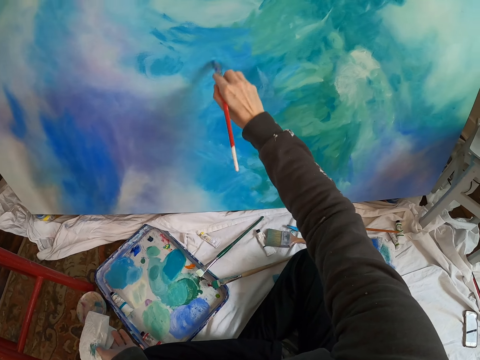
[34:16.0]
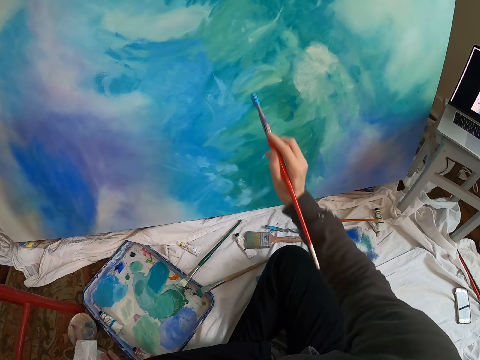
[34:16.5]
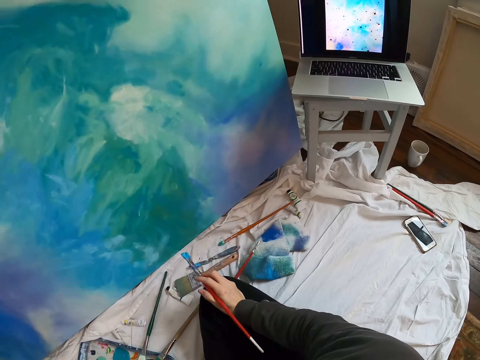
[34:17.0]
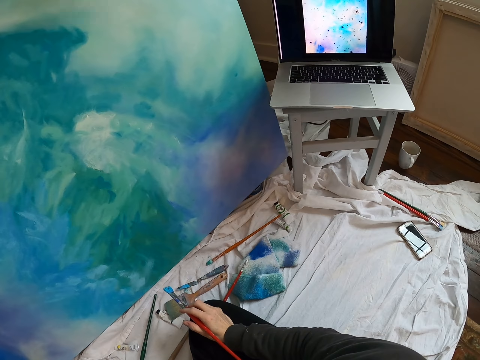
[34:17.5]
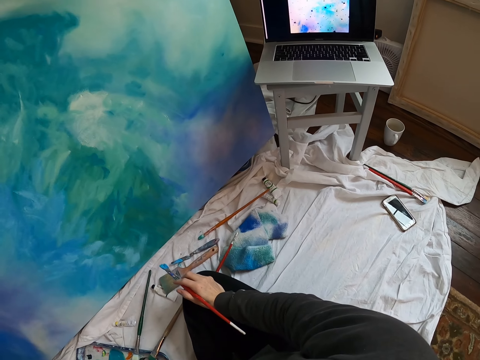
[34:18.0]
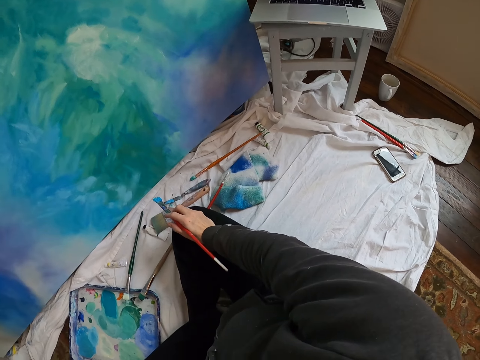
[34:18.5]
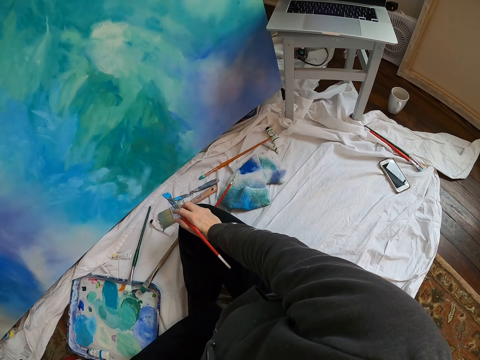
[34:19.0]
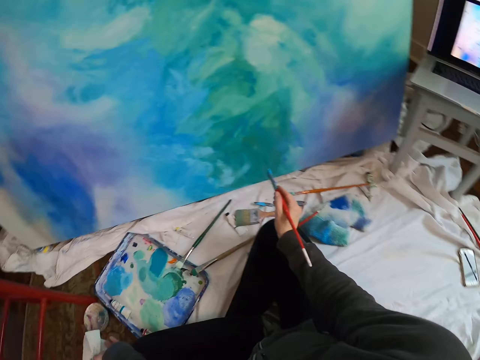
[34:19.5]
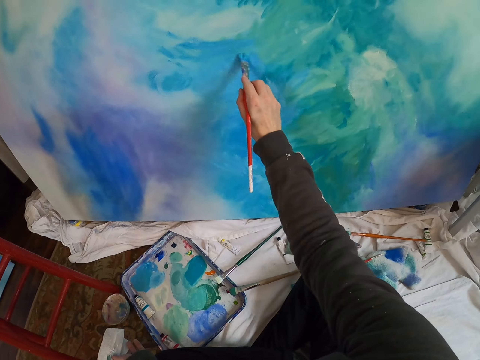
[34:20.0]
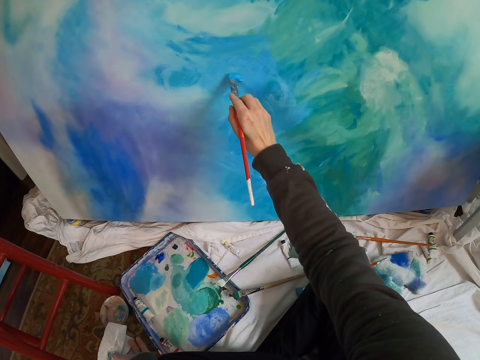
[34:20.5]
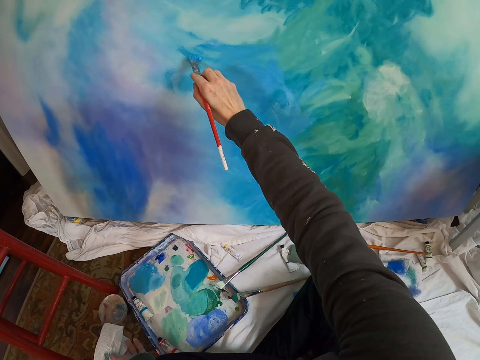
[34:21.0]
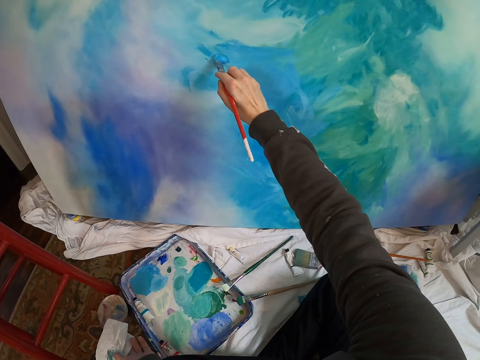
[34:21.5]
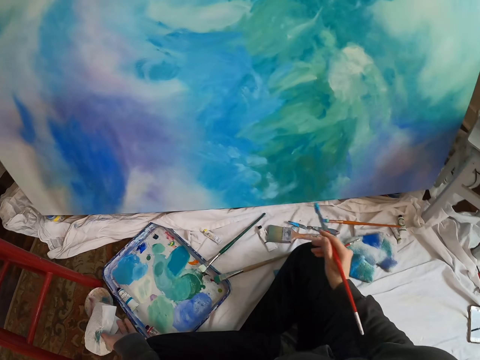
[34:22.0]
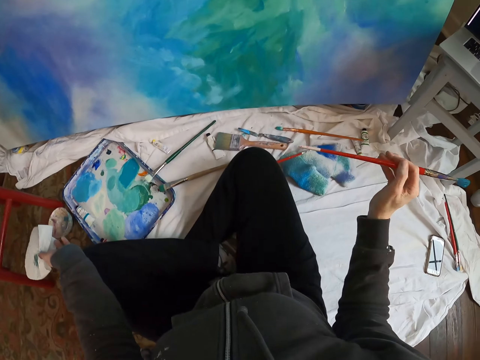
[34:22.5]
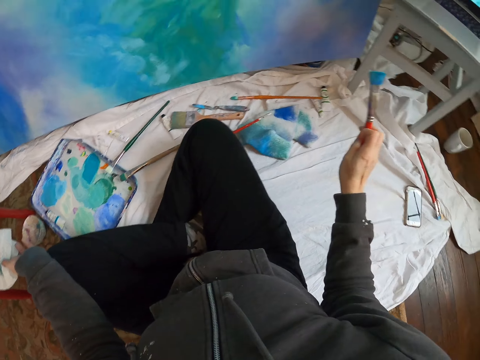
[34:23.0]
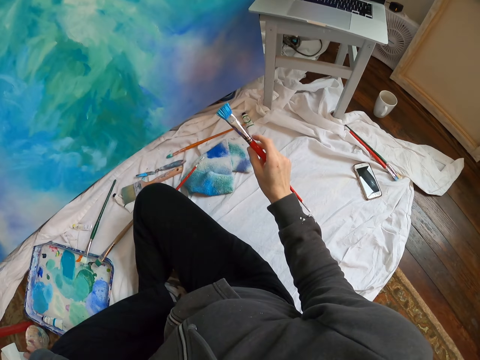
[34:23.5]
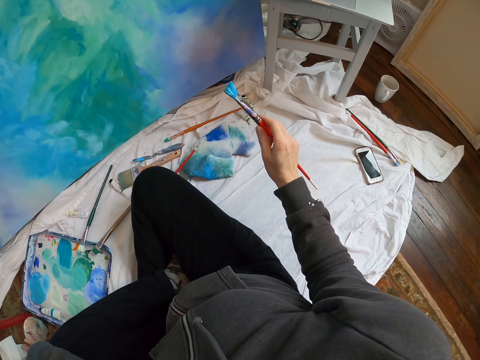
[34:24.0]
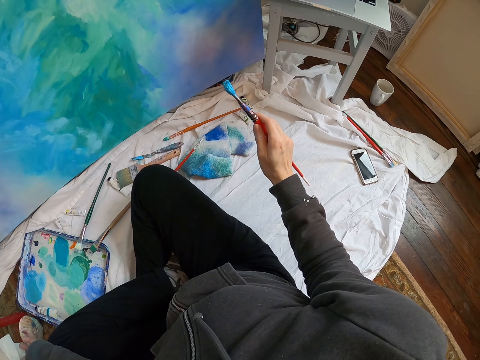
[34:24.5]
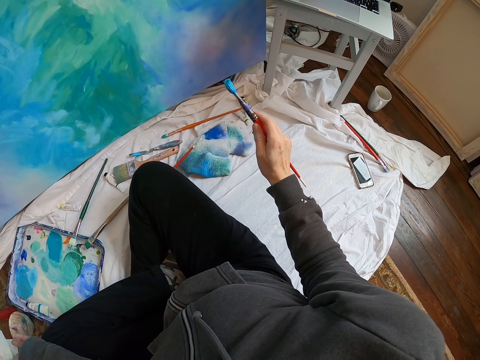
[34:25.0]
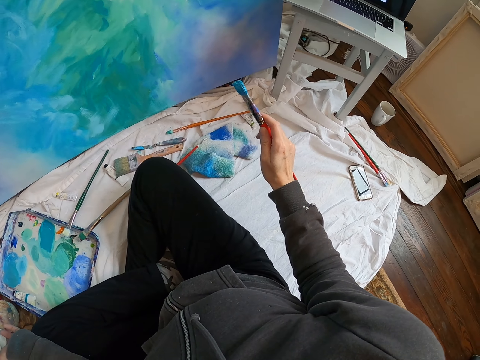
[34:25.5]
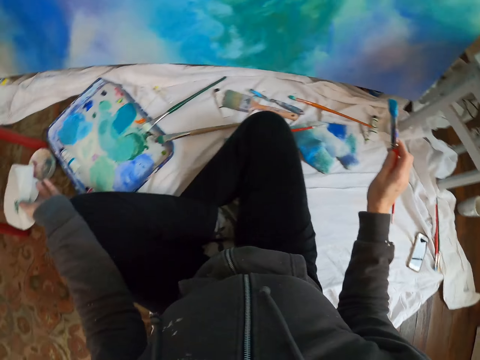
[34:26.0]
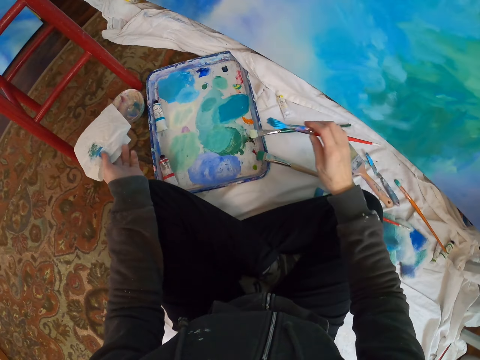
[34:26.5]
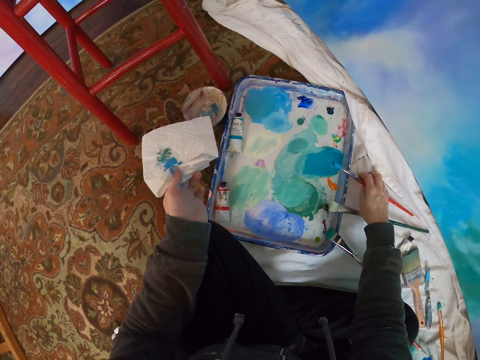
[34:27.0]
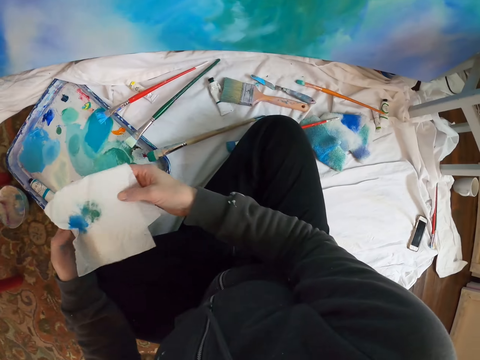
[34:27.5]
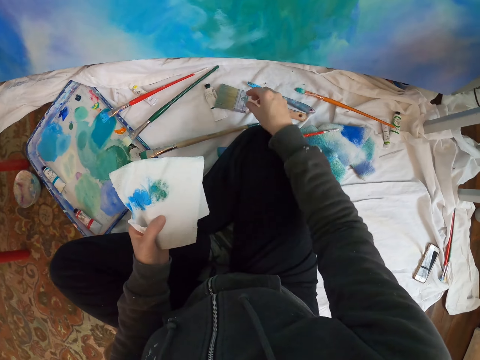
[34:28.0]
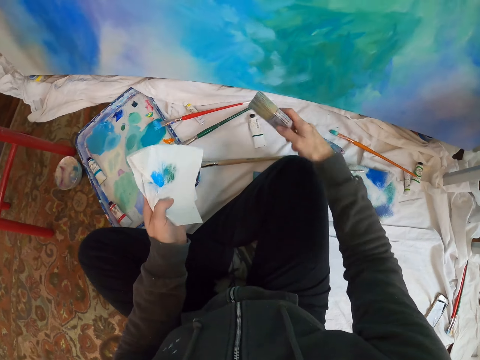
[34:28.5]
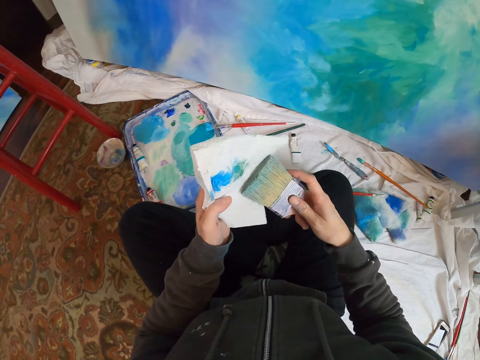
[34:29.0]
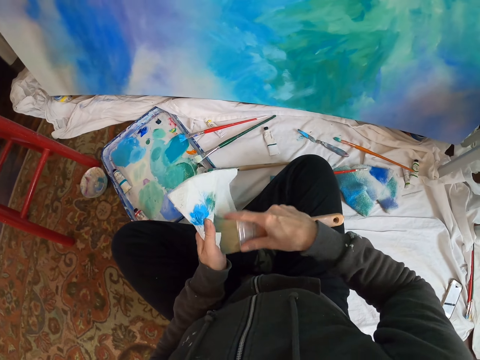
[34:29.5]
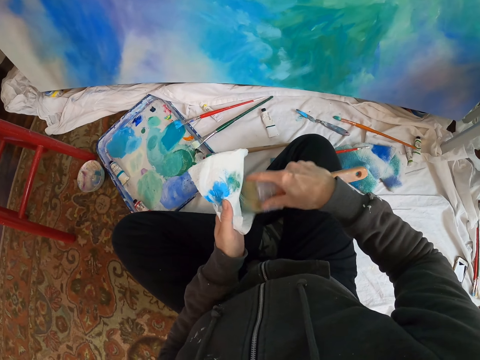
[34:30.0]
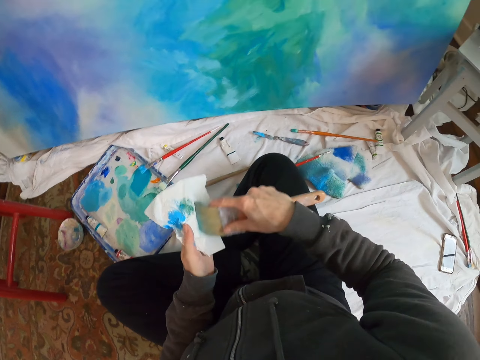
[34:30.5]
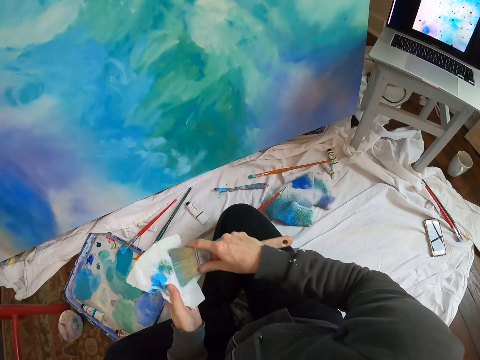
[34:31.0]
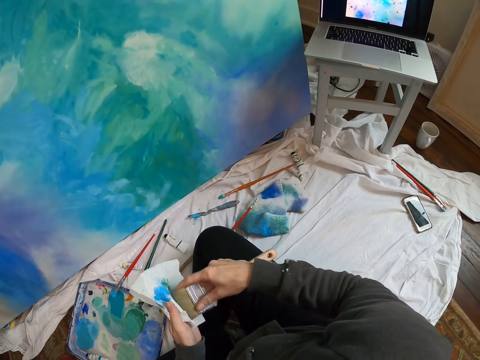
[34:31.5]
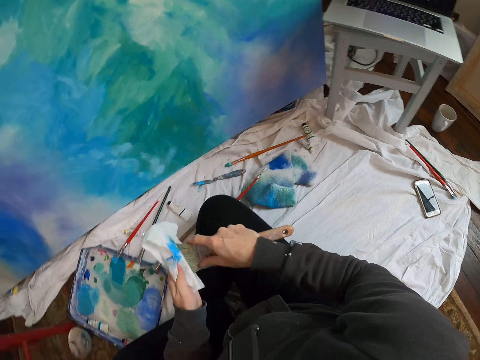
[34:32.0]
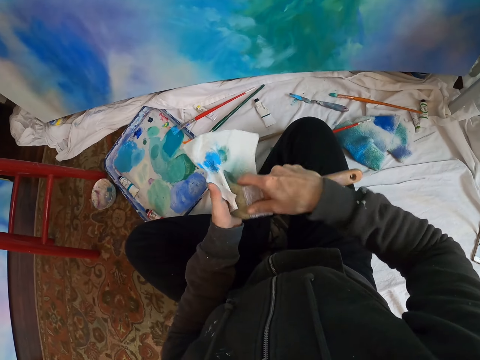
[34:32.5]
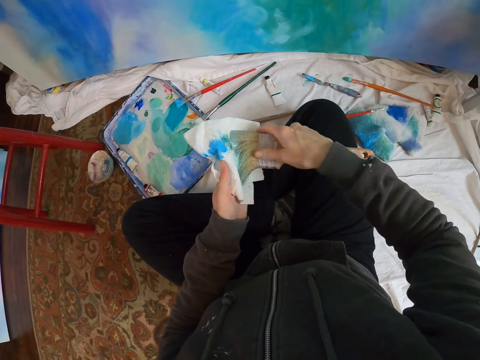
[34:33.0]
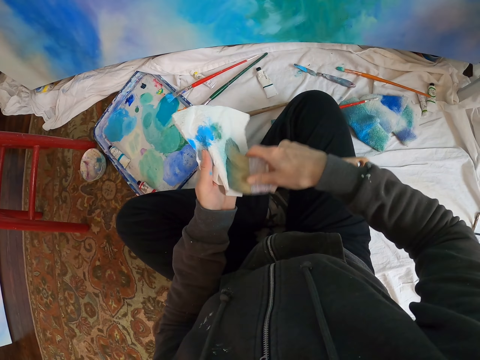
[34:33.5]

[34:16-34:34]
The camera wearer moves the right hand. They look at the laptop. They lift the paintbrush. They paint the board with the paintbrush. They move the right hand. They lift the paintbrush. They look at the laptop. They stare at the painting. They move the right hand. They place the paintbrush on the paint tray. They lift the tissue paper. They pick up the paintbrush. They lift the paintbrush. They rub the paintbrush on the tissue paper.

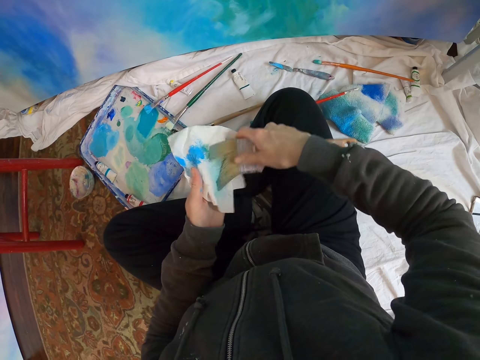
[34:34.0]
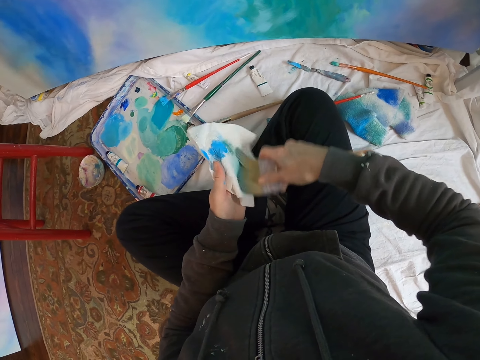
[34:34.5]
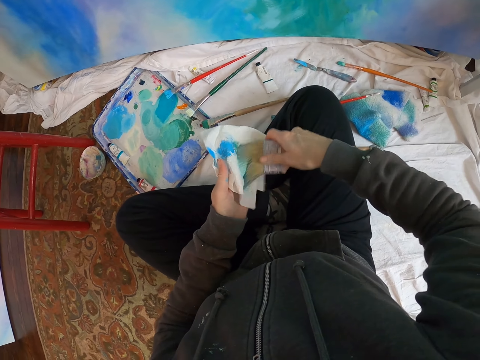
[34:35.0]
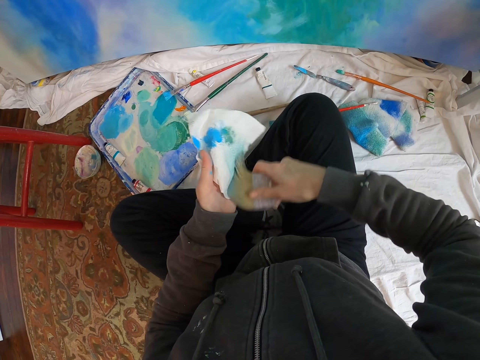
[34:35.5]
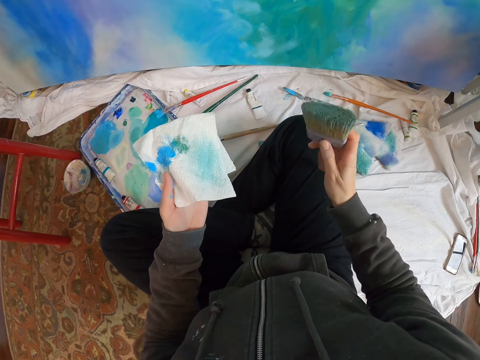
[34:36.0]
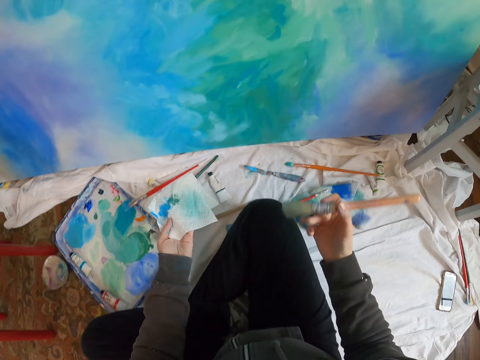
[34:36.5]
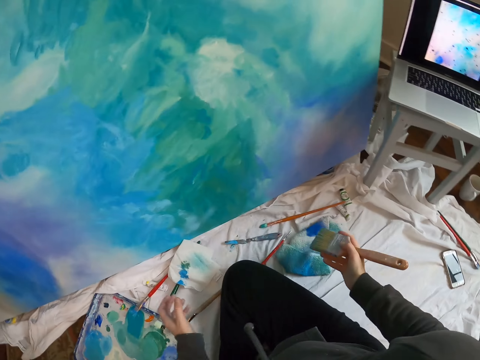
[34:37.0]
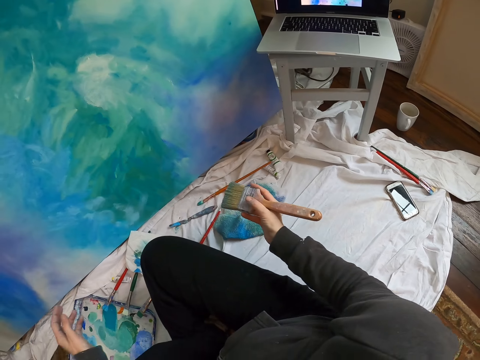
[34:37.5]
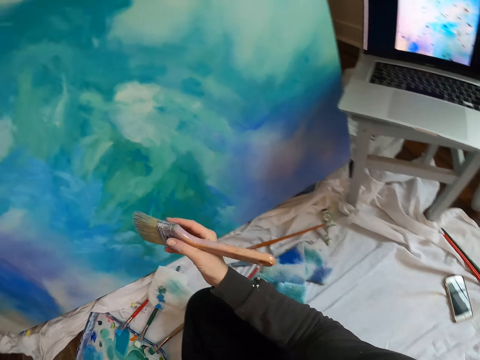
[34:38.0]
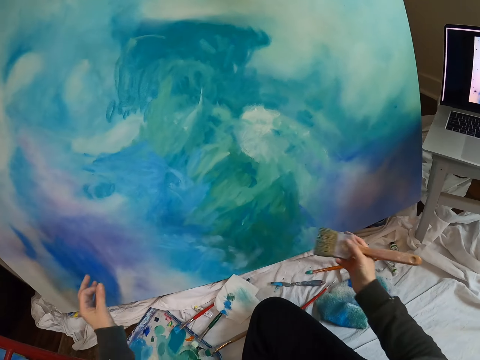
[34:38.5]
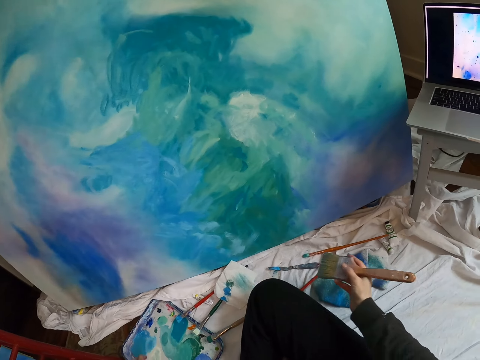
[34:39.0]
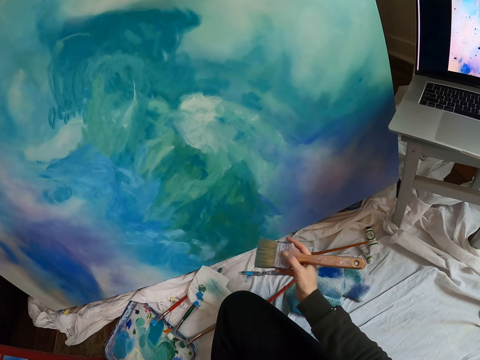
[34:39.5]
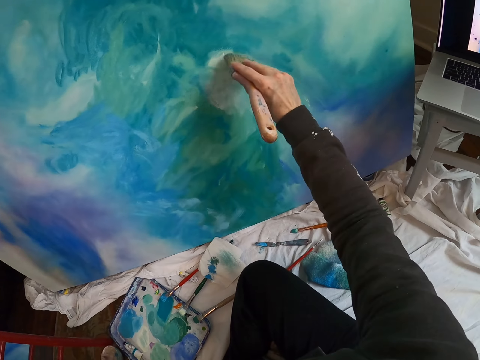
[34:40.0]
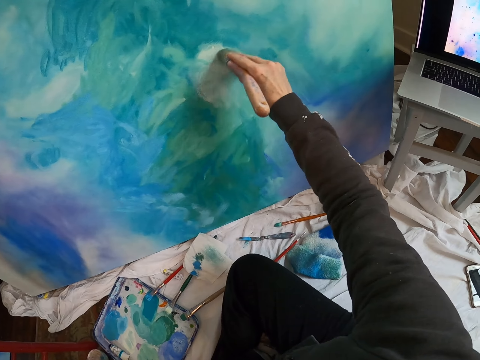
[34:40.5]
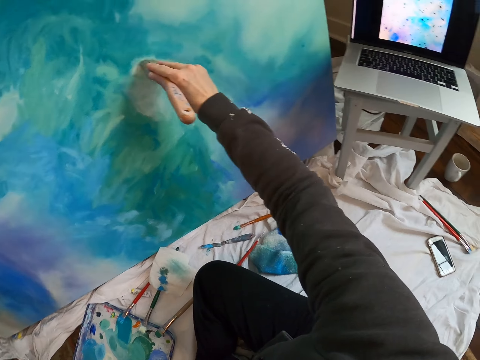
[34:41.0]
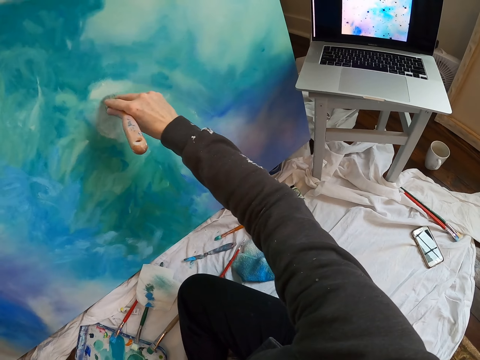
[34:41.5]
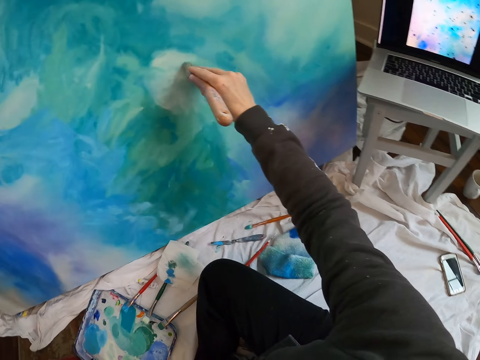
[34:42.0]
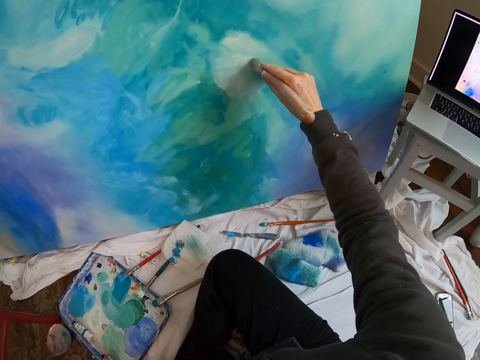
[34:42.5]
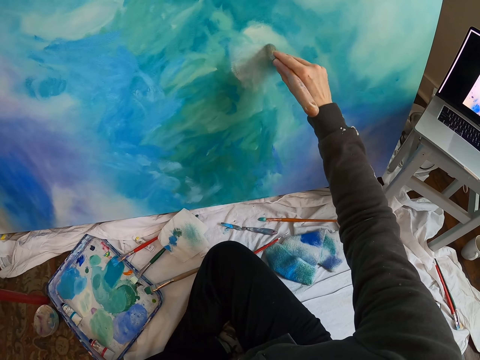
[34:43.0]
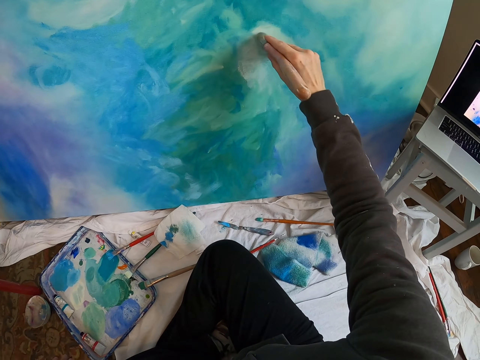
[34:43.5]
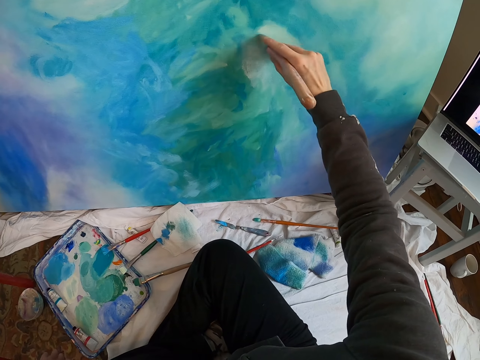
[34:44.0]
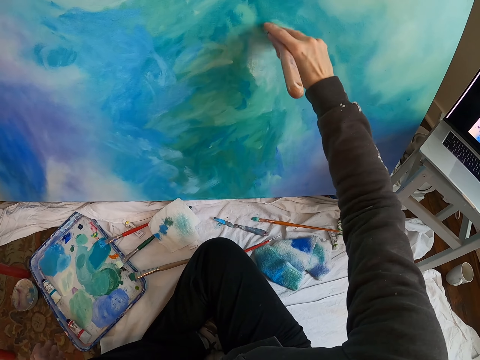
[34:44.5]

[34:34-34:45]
The camera wearer lifts the paintbrush. They move both hands. They throw the tissue paper on the floor. They lift the paintbrush. They look around. They move closer to the painting. They paint the board with the paintbrush. They rub the paintbrush on the canvas.
